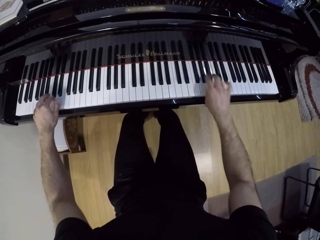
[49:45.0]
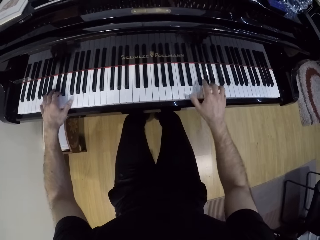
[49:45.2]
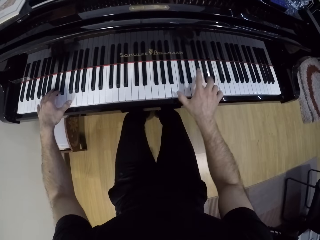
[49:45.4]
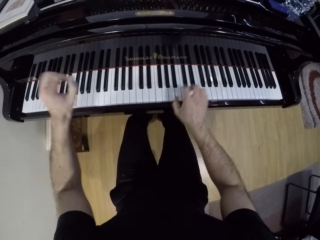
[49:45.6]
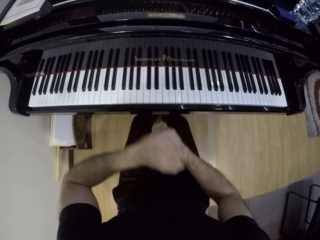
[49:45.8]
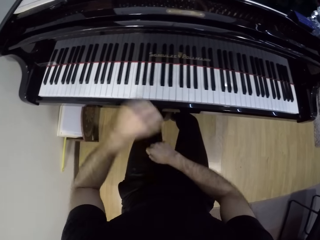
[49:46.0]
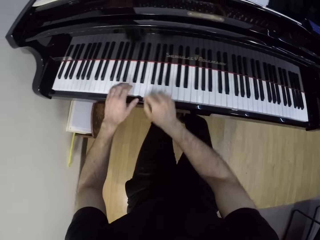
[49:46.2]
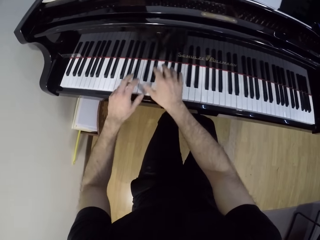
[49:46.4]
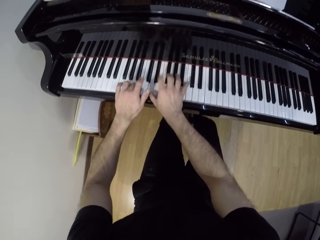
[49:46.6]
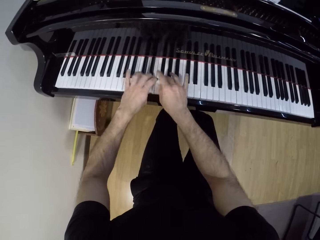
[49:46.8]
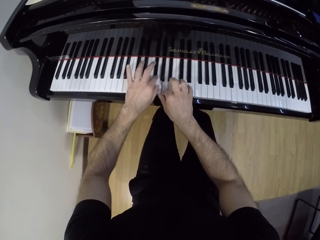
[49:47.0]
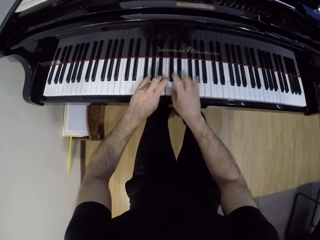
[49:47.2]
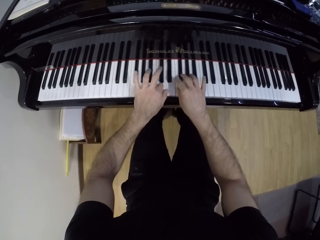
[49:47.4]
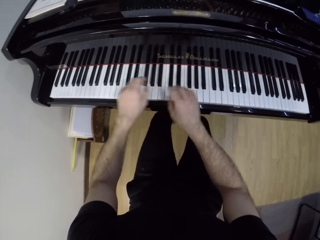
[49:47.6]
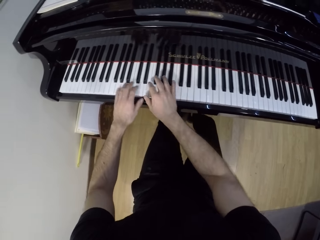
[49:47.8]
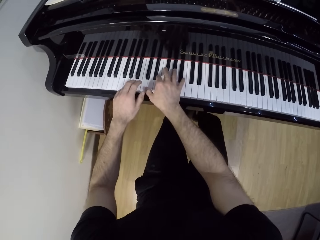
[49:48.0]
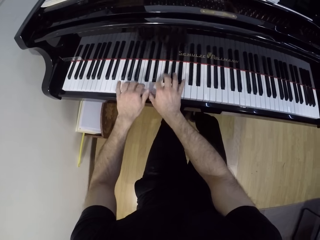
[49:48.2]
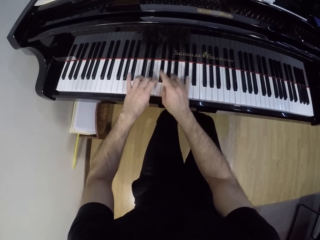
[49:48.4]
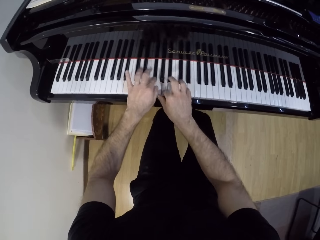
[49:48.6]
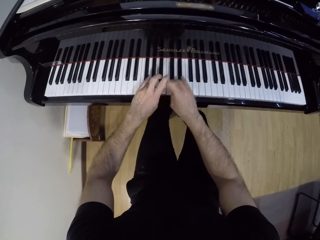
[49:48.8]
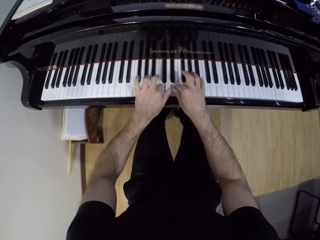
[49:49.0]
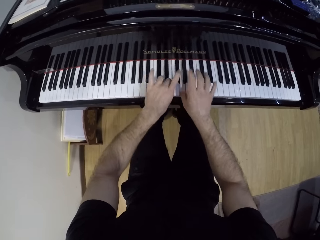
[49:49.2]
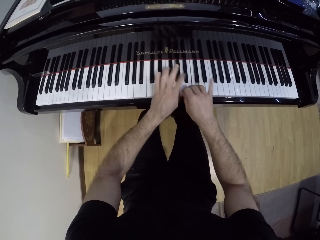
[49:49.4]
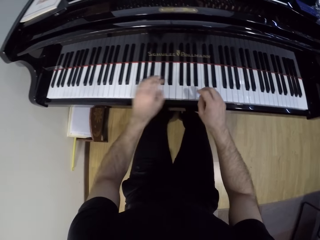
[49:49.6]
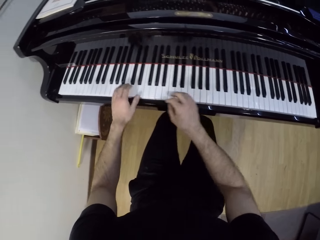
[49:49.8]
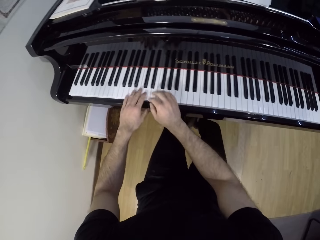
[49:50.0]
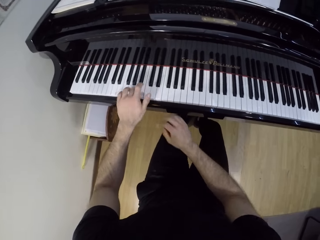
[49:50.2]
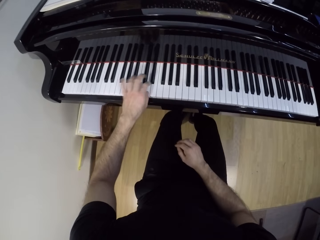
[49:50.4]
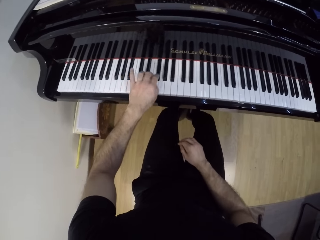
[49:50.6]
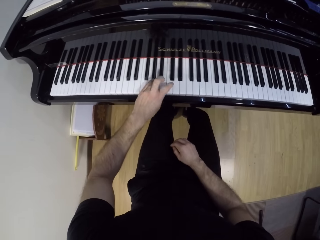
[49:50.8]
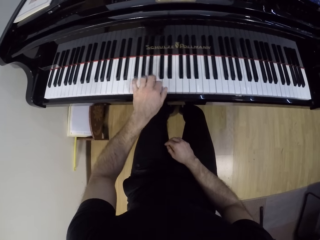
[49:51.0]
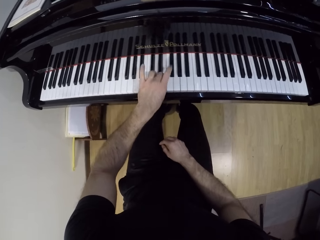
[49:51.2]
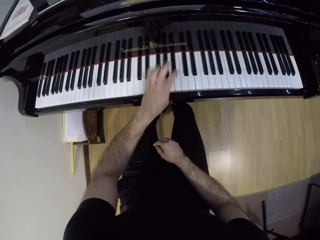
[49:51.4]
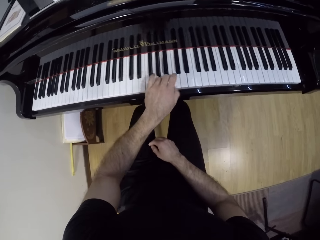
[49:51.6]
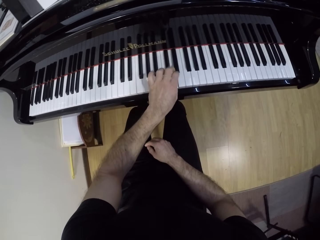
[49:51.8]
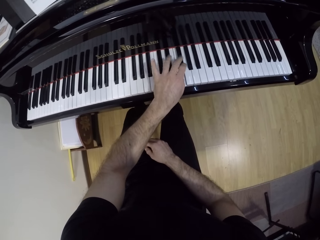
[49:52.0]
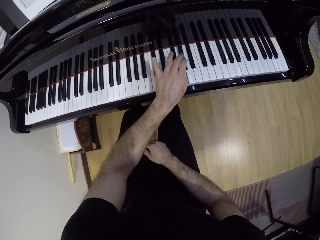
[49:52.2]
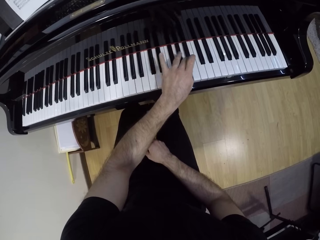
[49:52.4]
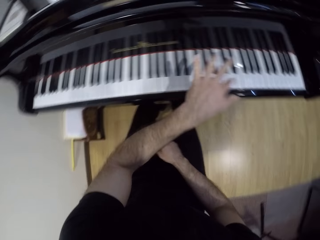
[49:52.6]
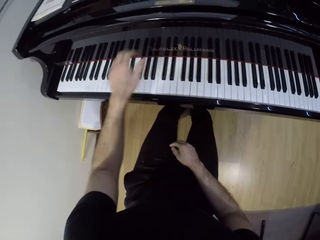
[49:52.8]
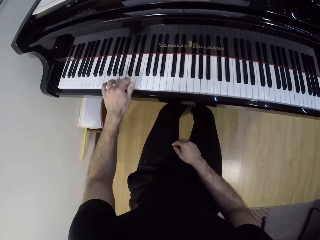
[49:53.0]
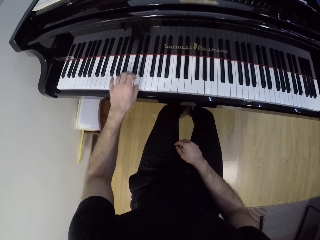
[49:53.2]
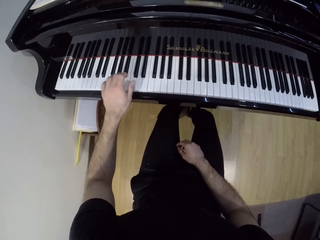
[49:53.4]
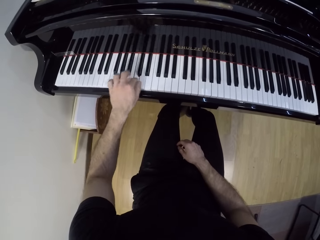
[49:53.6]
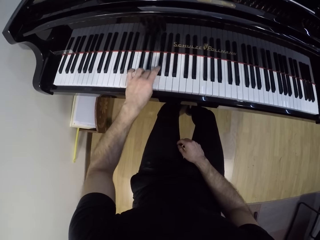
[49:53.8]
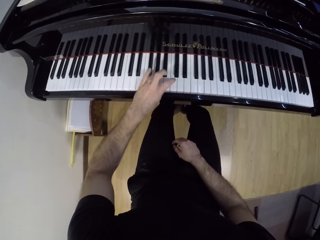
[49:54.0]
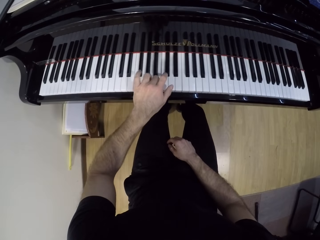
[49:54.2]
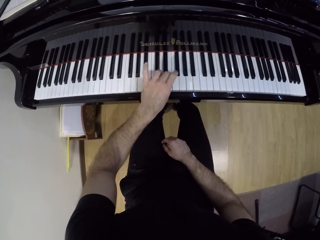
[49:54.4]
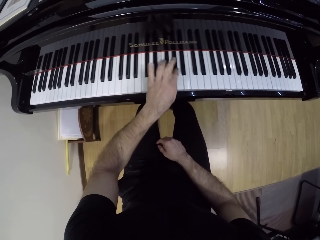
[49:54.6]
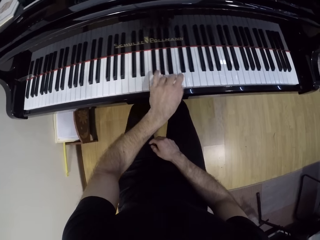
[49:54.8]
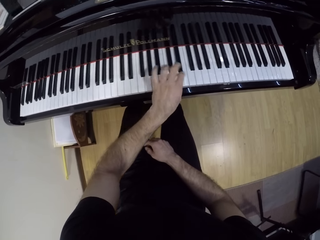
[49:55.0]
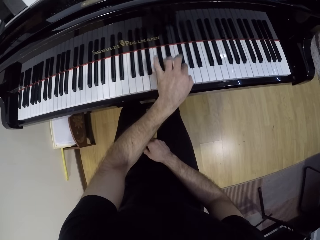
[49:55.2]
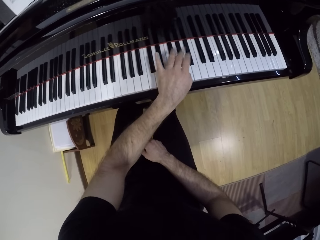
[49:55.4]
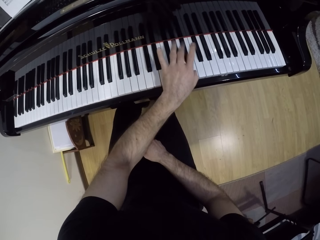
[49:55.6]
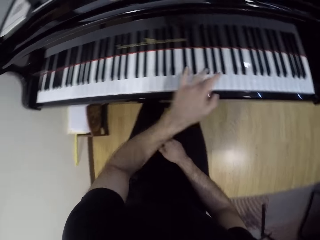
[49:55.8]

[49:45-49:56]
The camera wearer plays the piano with both hands. He plays the piano with his left hand.

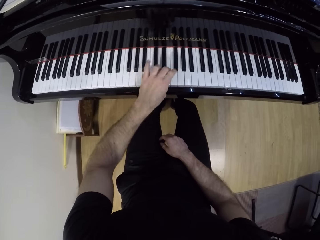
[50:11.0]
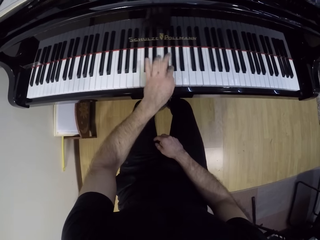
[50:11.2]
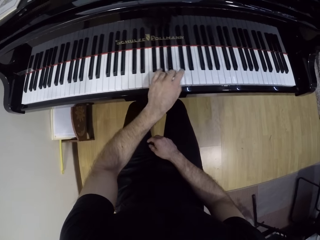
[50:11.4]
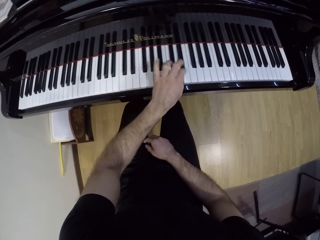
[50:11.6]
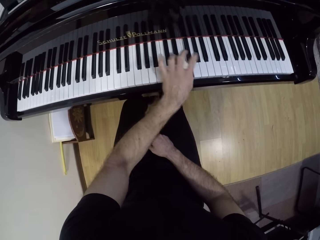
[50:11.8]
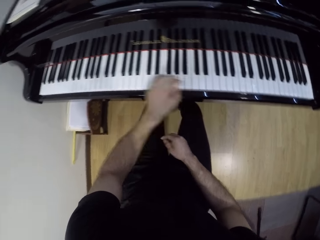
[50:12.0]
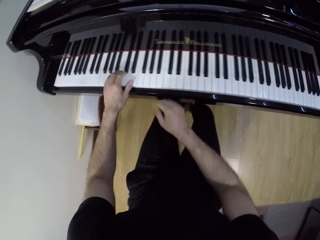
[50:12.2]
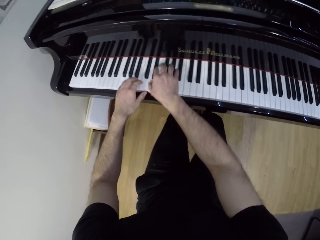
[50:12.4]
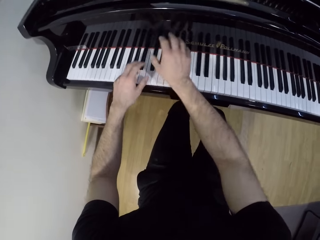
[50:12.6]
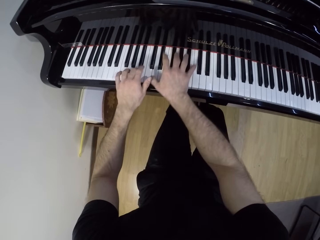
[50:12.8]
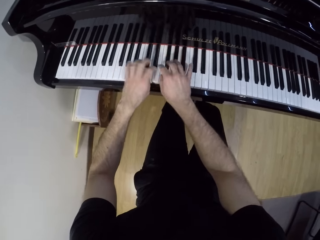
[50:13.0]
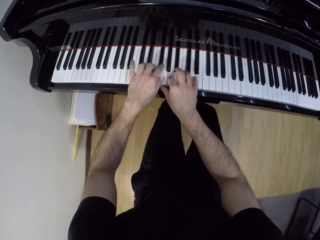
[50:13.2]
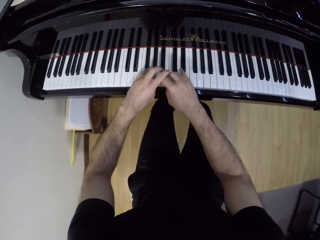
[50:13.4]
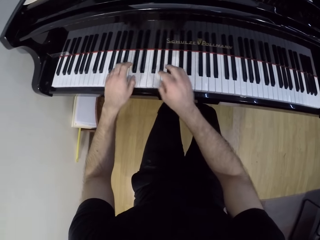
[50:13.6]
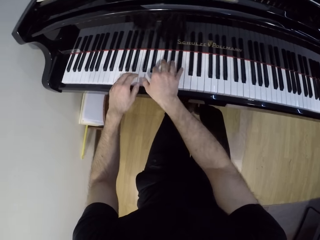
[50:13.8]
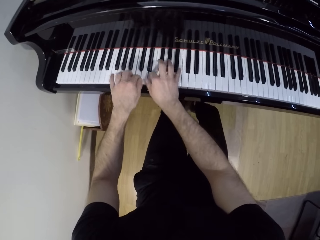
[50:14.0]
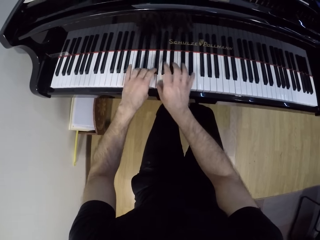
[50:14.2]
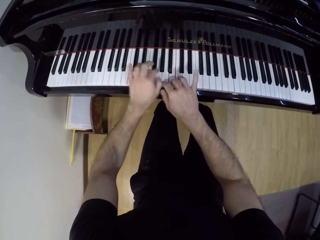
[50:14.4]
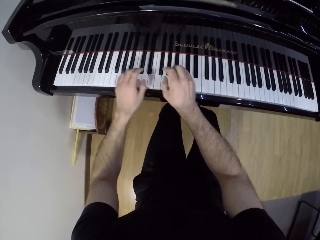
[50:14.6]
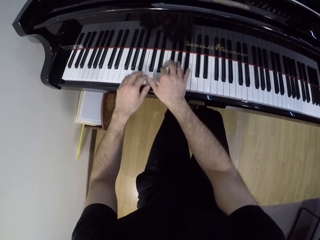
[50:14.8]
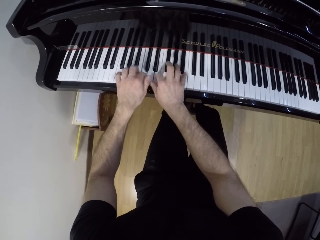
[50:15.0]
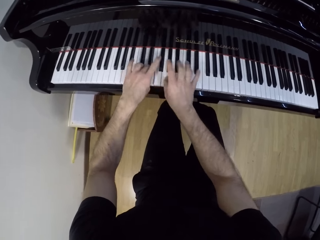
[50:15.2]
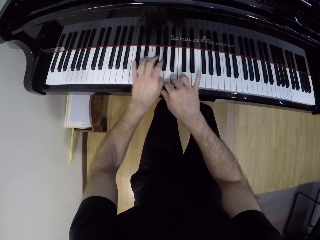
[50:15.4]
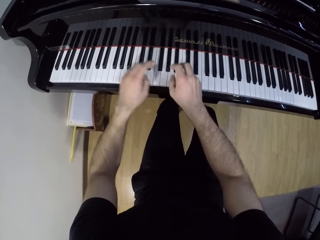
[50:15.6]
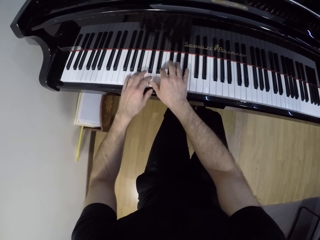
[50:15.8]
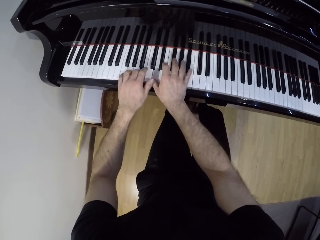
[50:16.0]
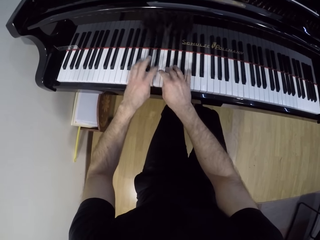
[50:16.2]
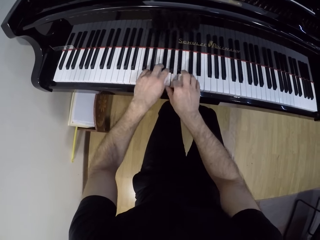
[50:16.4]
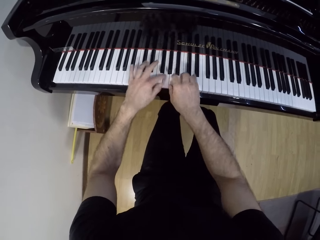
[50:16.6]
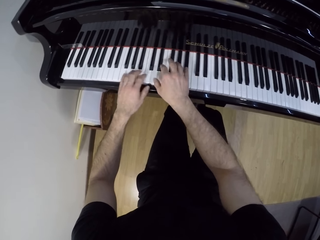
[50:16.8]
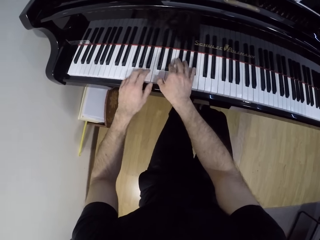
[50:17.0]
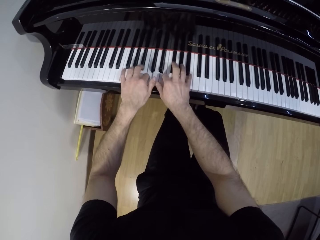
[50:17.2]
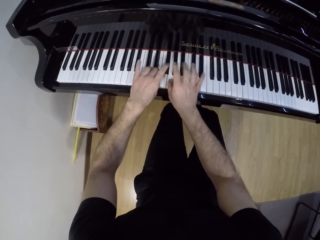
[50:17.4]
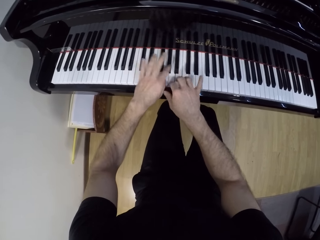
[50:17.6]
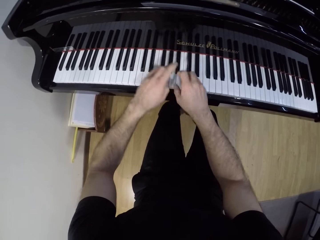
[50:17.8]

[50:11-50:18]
The camera wearer plays the piano with both hands.

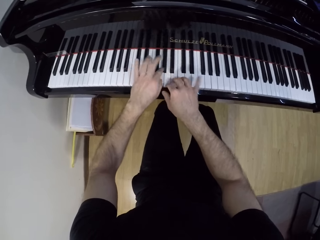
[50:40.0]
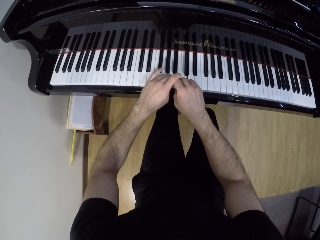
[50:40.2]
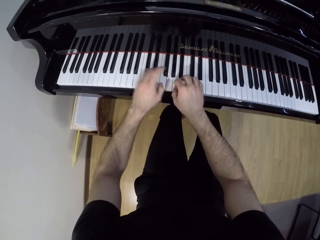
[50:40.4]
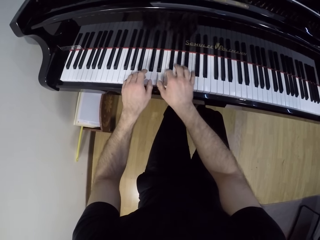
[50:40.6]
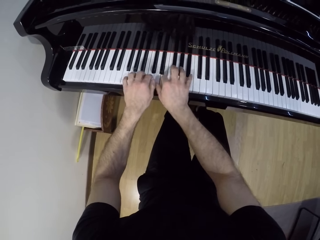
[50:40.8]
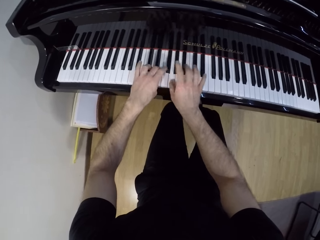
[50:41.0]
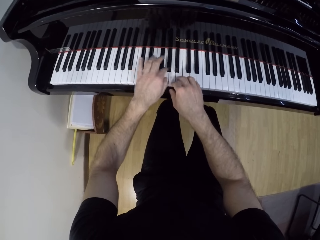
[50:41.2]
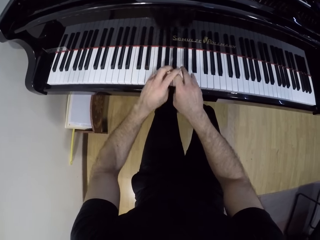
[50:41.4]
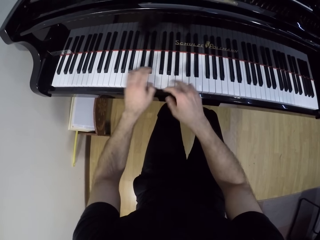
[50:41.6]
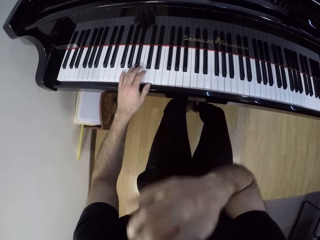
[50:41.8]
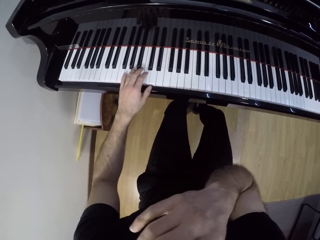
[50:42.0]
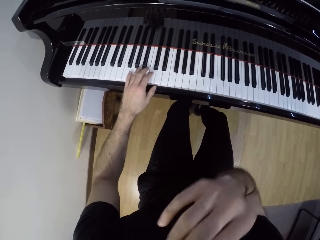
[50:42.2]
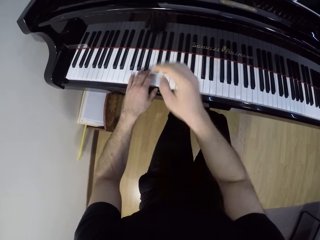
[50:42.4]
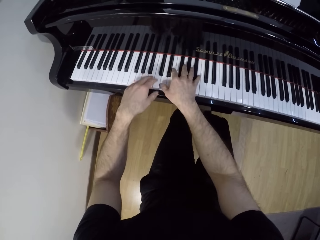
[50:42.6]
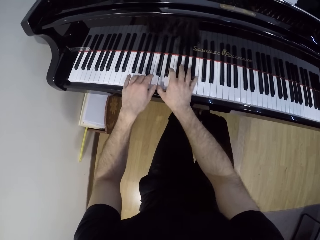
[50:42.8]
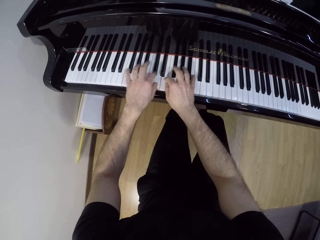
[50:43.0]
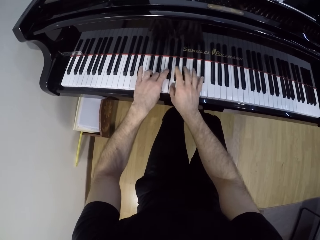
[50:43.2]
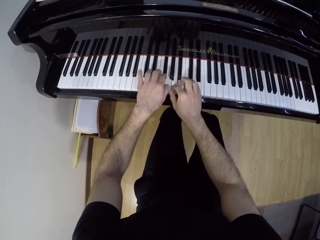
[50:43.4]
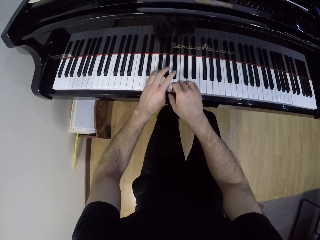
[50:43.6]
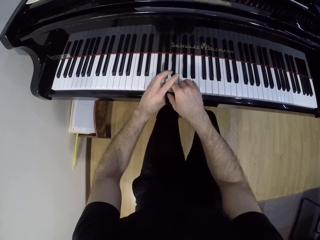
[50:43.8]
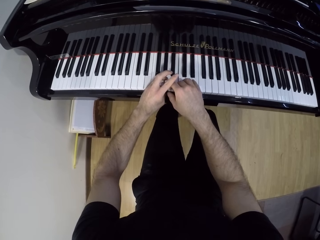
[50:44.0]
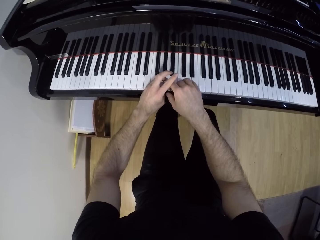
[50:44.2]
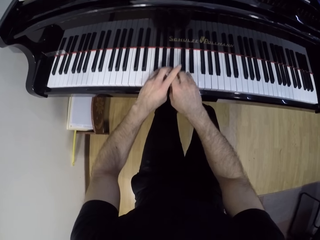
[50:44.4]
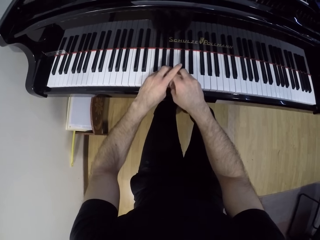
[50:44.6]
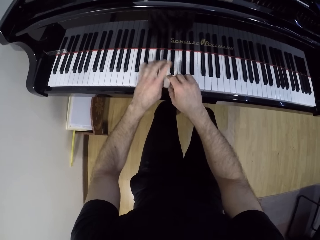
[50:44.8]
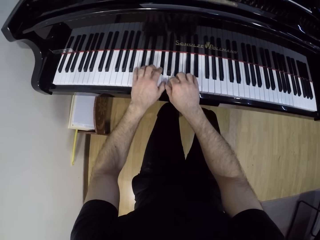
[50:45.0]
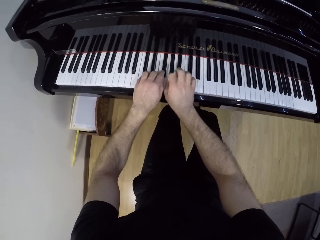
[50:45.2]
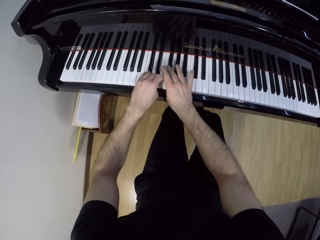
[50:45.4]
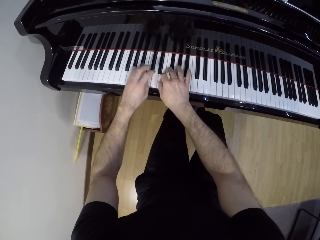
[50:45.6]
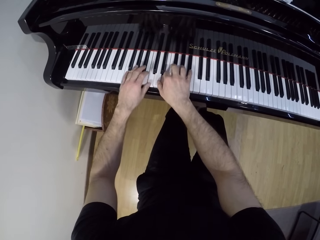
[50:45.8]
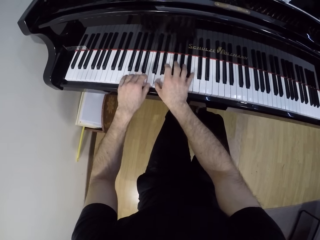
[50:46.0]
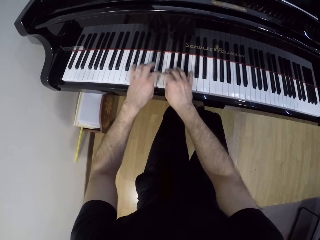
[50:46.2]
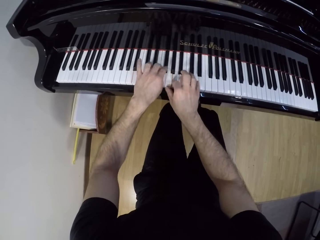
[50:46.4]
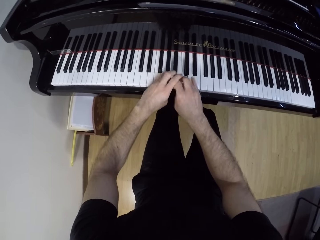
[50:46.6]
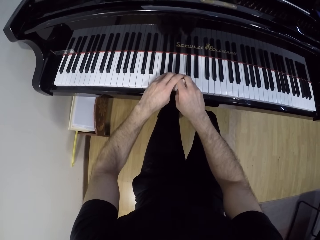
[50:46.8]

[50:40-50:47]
The camera wearer scratches his face with his right hand. He raises the right hand. He plays the piano with both hands.
